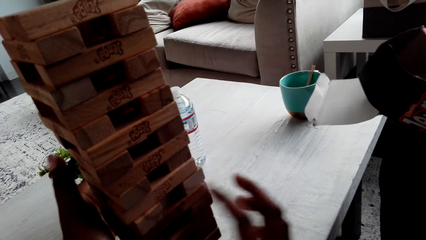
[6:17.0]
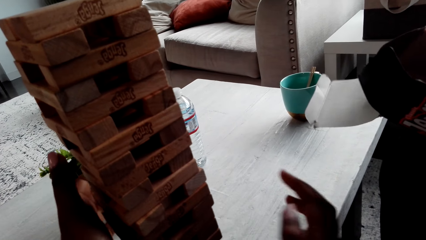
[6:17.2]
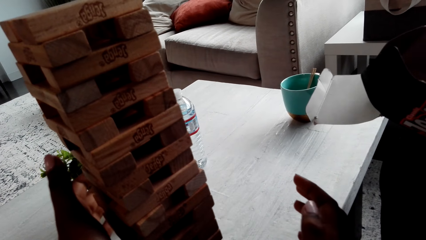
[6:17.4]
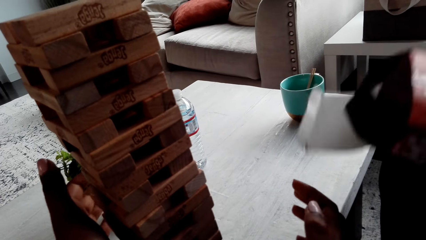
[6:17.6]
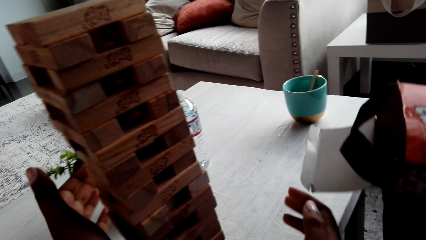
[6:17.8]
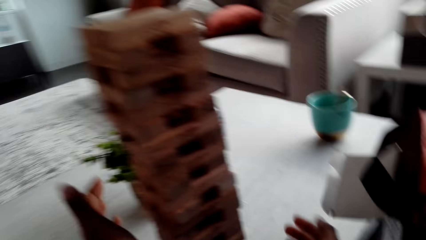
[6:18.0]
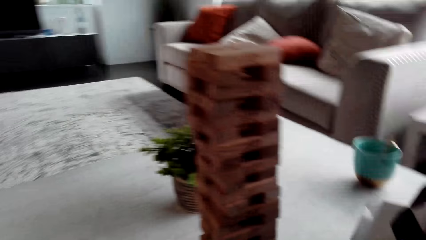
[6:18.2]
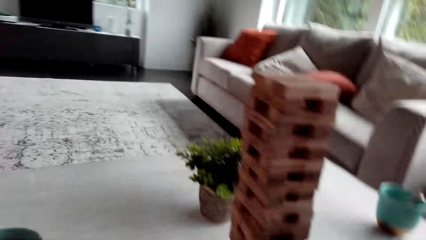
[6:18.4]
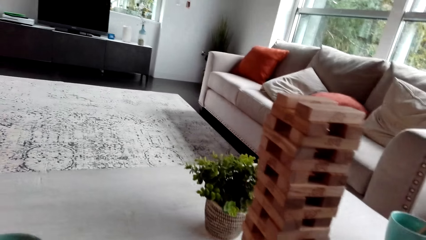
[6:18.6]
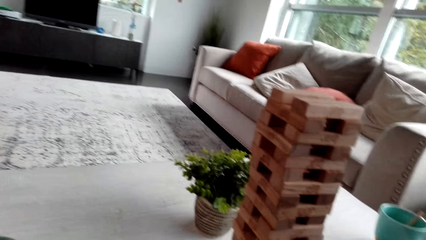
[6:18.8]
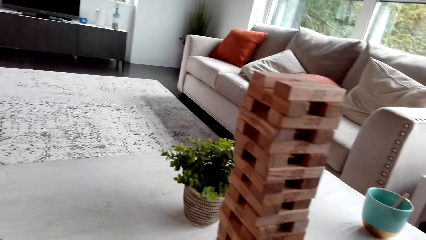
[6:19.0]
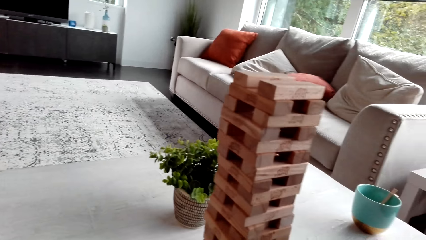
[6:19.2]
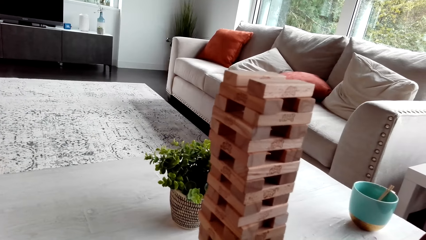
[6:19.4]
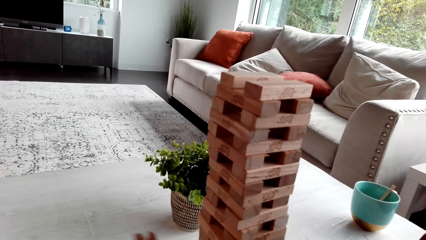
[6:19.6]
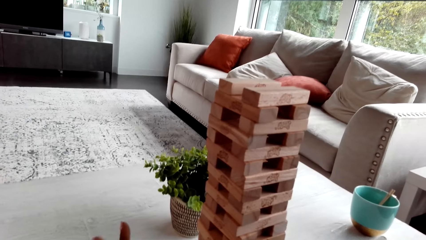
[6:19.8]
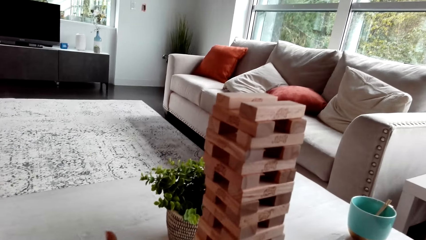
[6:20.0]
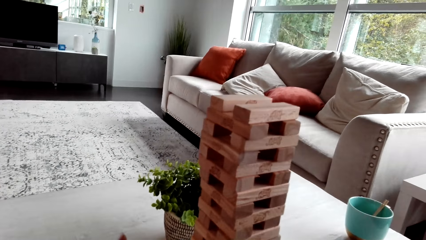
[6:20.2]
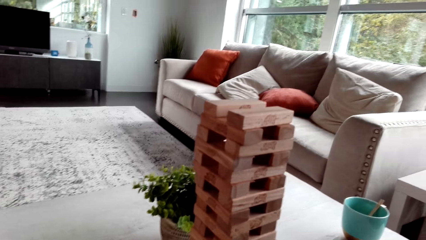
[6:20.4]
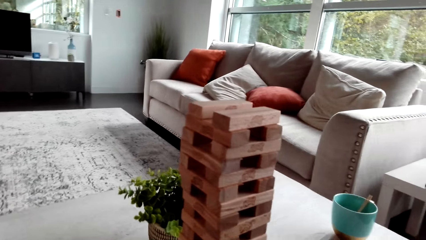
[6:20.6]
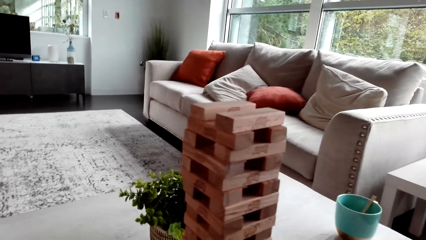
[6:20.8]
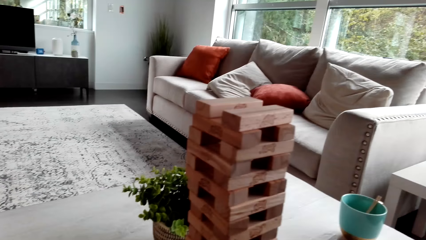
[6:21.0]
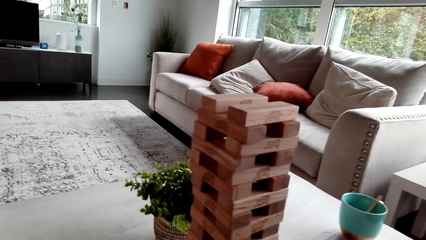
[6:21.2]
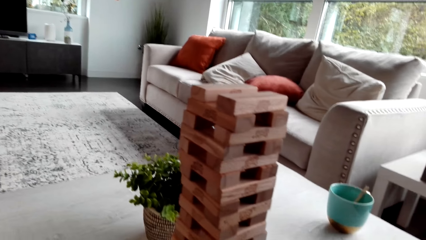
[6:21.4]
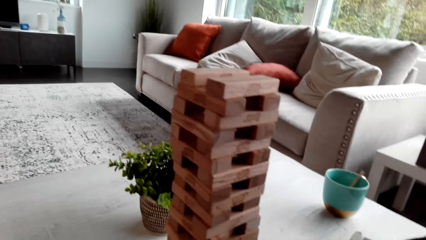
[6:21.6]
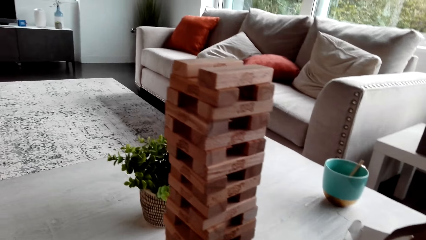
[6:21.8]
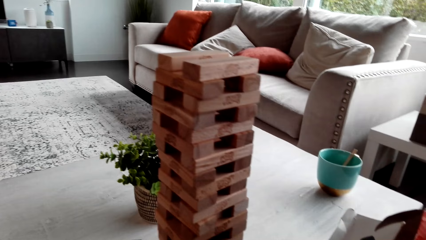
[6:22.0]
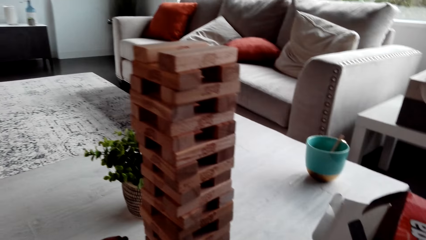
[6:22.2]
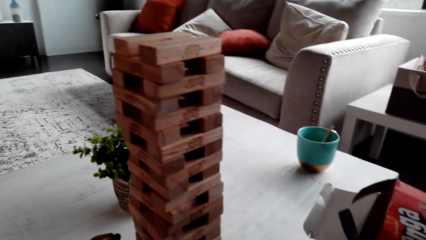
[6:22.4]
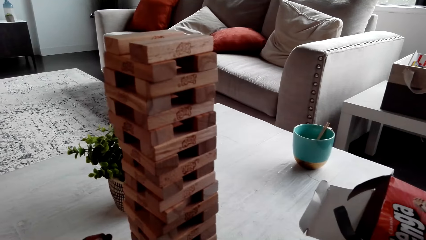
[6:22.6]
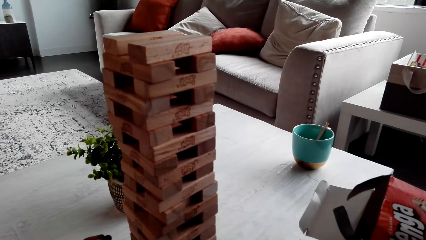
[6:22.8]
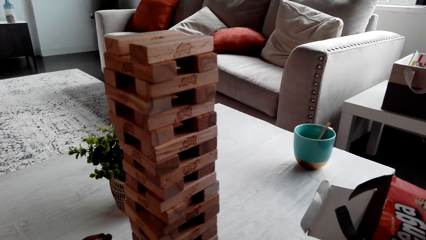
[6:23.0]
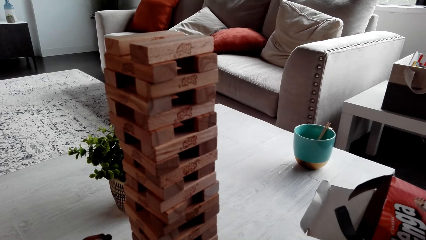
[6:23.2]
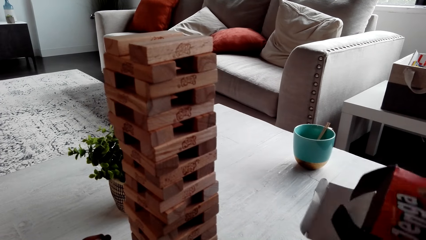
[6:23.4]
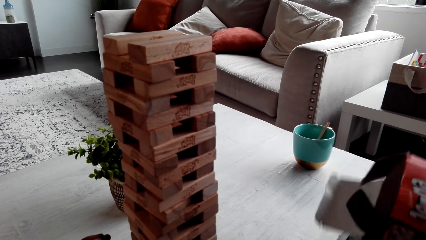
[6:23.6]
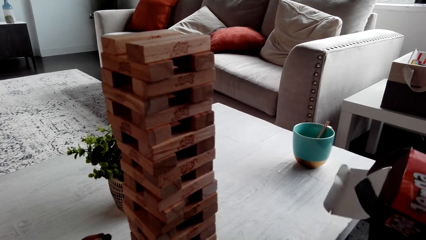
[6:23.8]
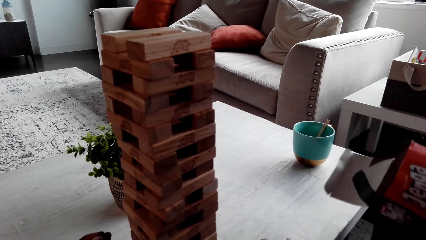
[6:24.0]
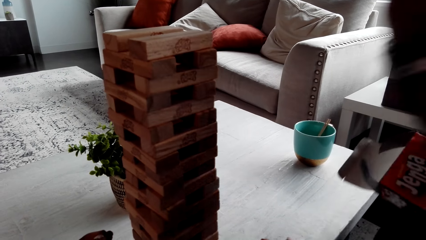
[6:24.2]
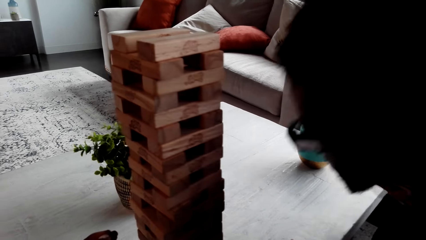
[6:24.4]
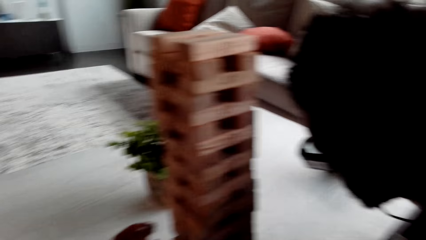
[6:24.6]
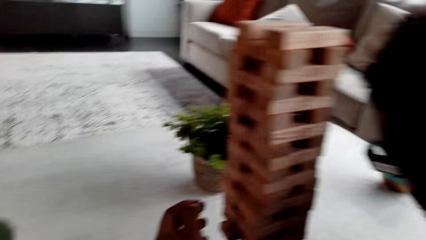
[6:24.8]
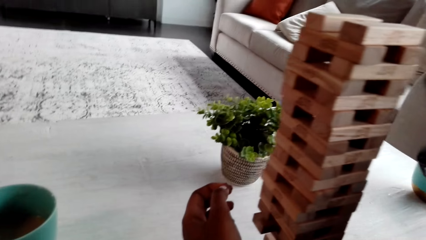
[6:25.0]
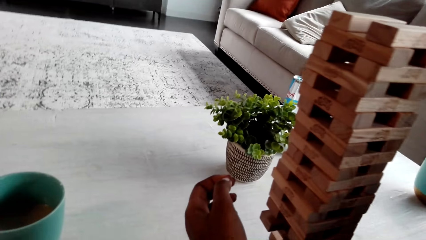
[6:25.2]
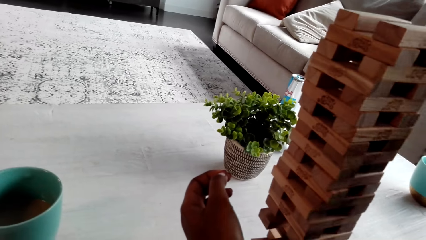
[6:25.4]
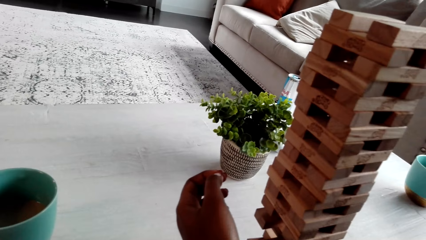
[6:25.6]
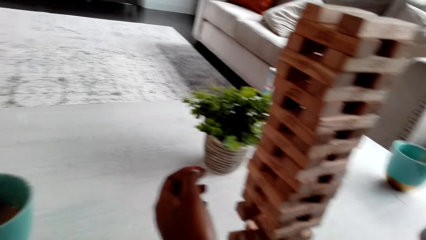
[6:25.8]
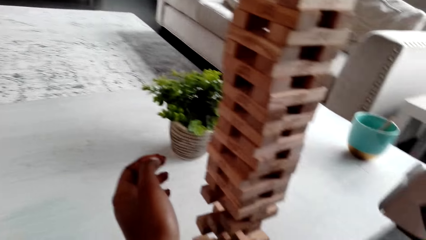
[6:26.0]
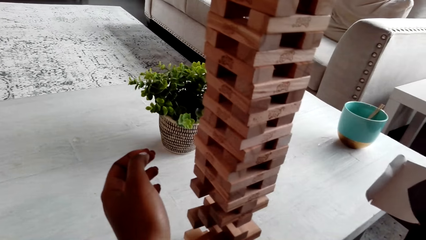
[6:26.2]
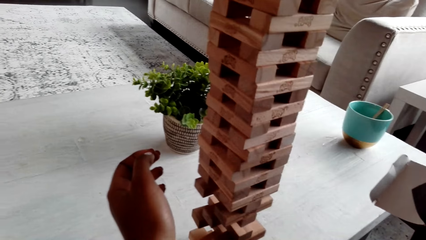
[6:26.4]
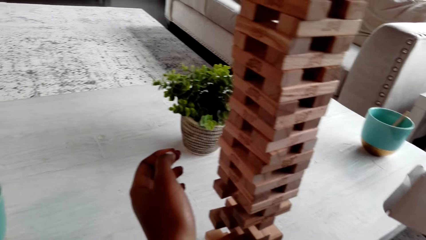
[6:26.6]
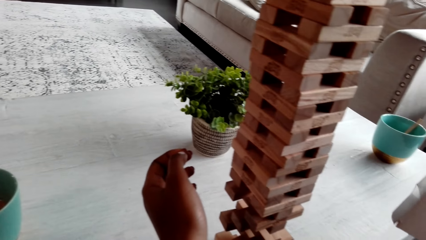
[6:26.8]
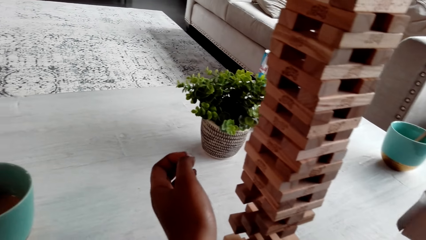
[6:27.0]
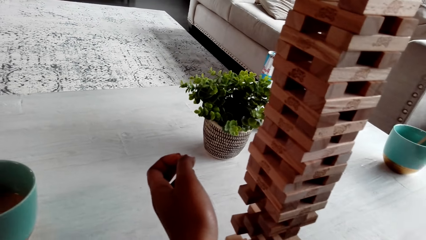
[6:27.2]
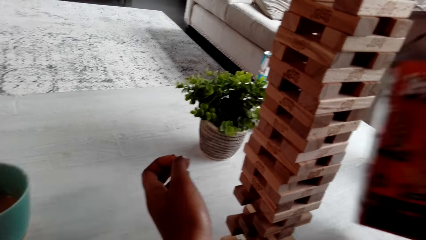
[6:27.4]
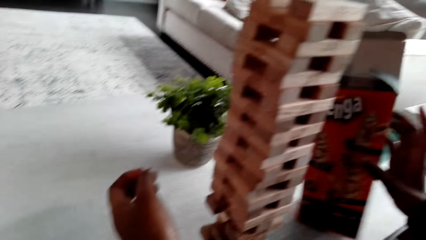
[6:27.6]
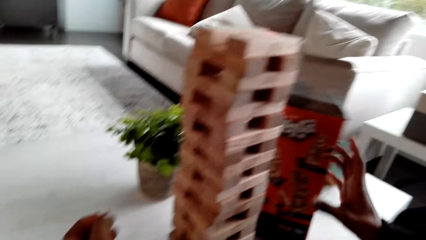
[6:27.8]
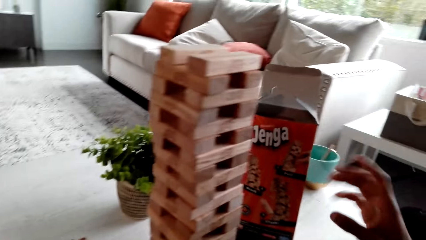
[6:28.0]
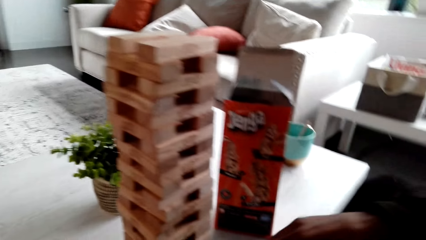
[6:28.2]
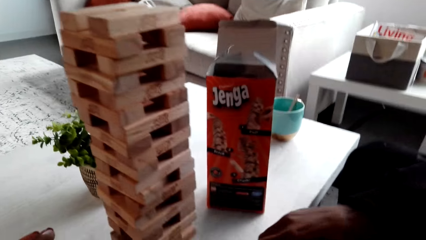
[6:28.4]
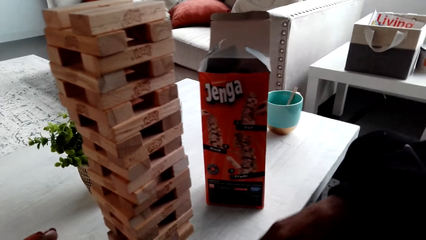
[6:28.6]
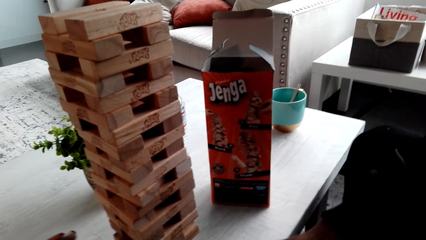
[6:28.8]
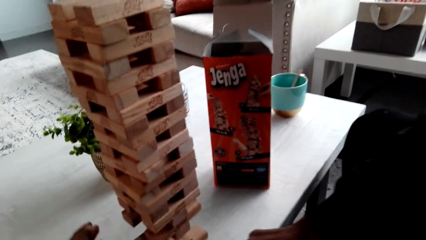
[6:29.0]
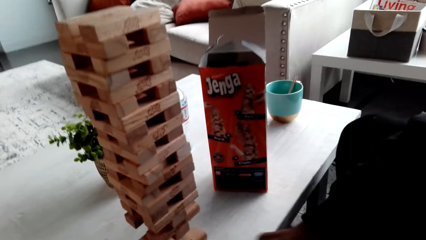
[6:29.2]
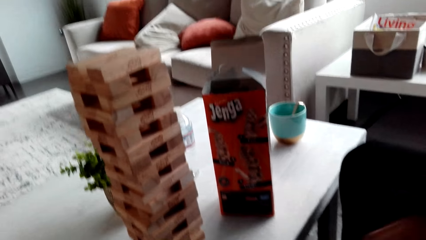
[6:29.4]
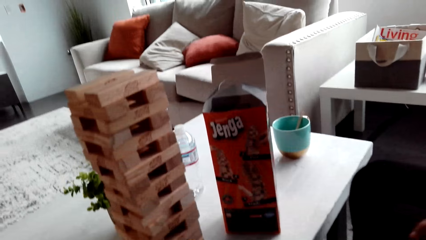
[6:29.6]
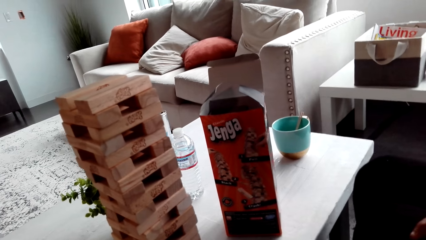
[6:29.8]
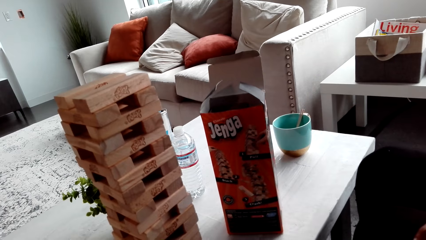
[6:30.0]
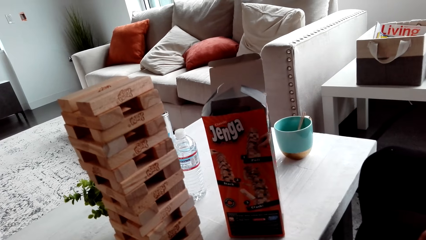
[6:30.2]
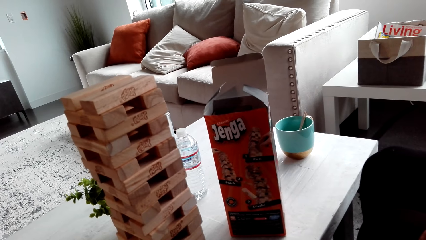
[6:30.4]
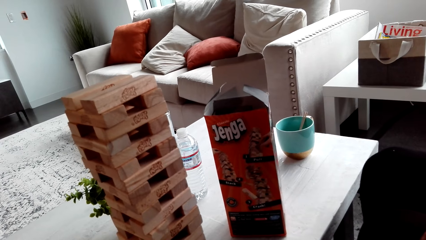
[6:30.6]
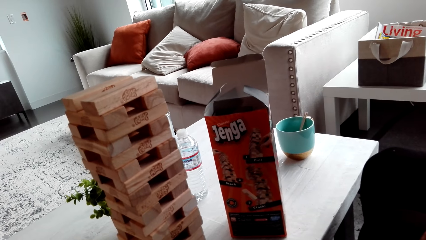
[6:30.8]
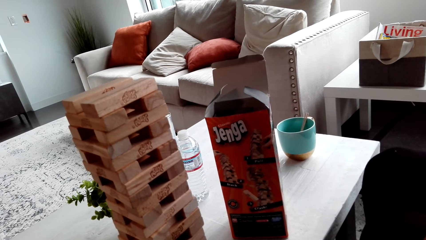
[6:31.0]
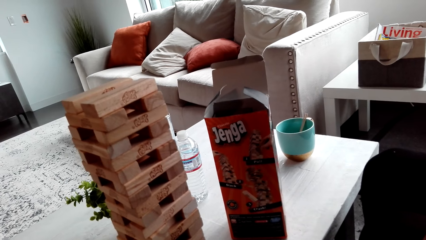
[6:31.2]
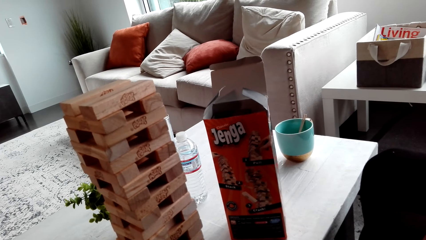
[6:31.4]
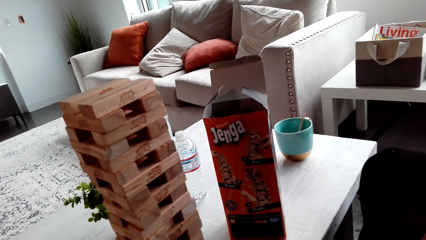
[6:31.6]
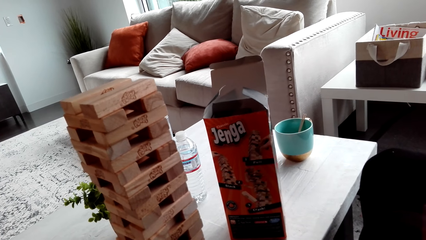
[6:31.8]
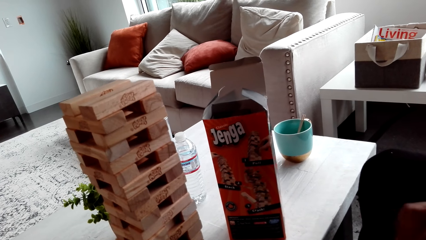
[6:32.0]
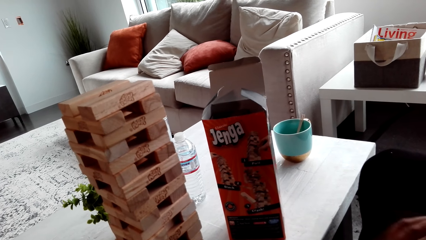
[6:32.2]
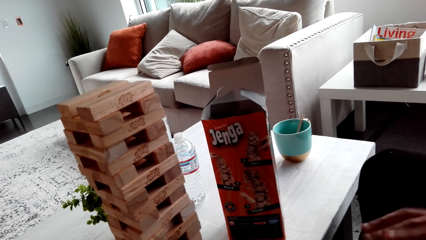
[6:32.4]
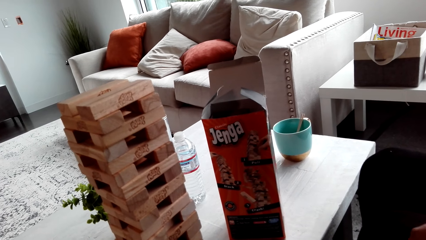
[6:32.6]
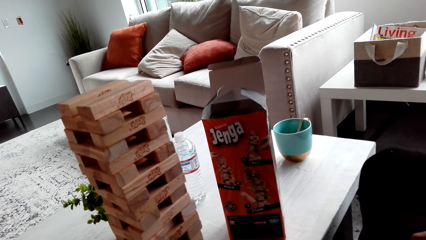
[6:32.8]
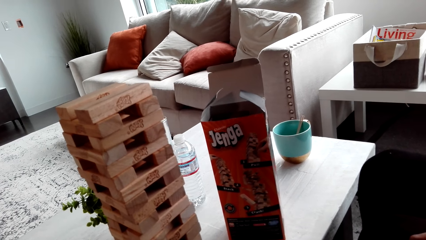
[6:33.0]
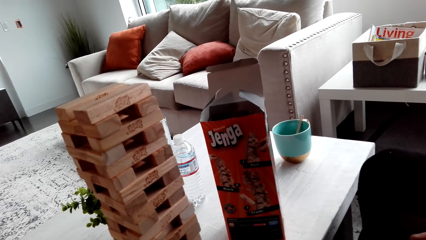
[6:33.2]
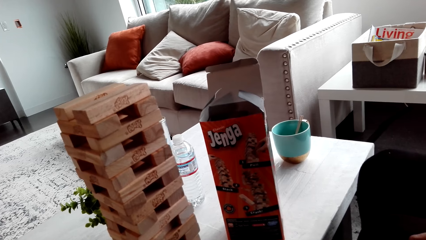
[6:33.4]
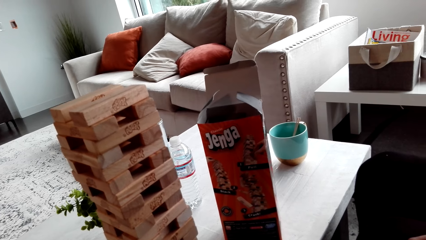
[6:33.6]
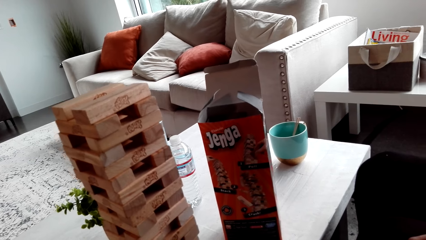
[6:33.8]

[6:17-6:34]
The camera wearer looks at the jenga block. A man places a box on the table. The camera wearer looks at the jenga block again.
